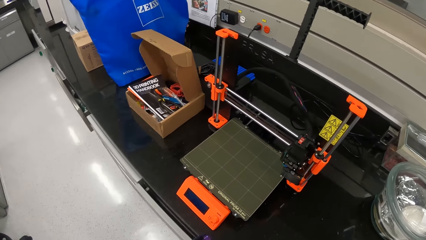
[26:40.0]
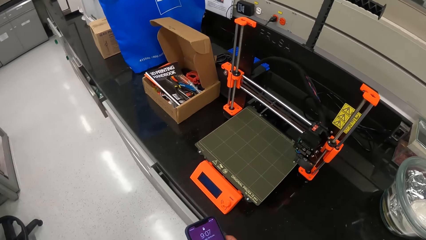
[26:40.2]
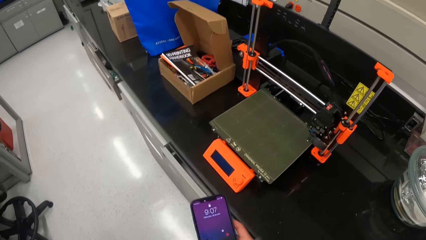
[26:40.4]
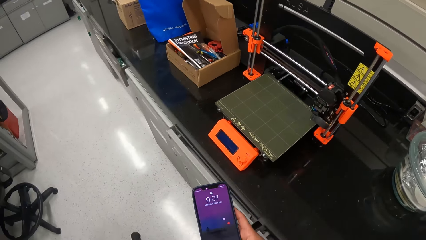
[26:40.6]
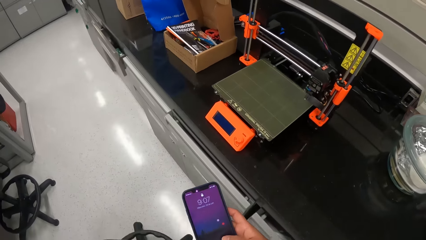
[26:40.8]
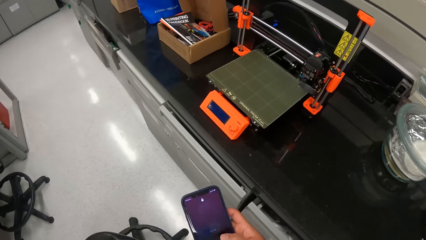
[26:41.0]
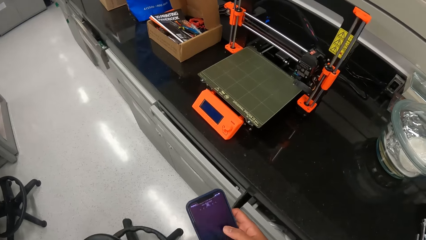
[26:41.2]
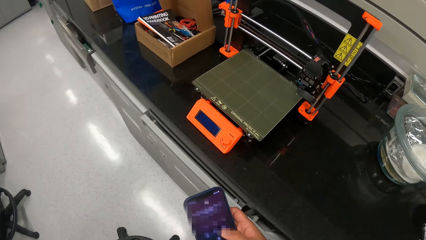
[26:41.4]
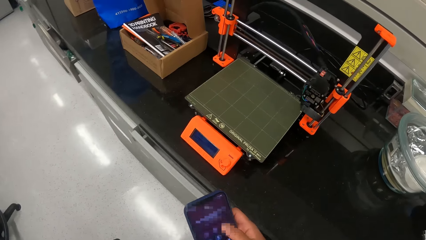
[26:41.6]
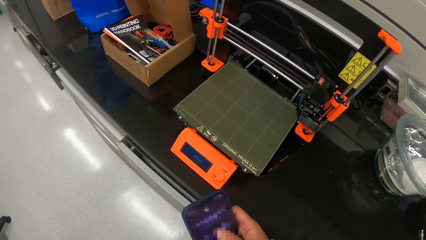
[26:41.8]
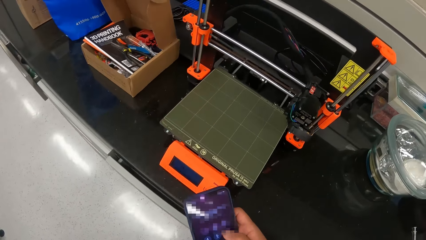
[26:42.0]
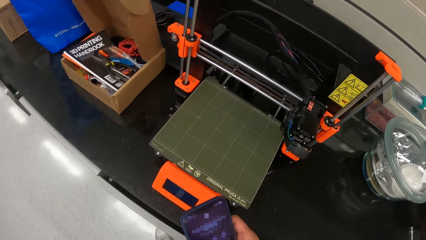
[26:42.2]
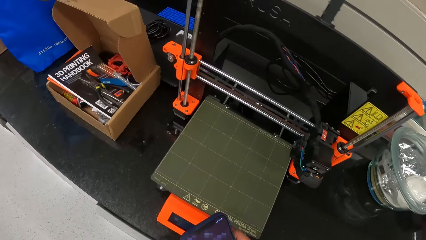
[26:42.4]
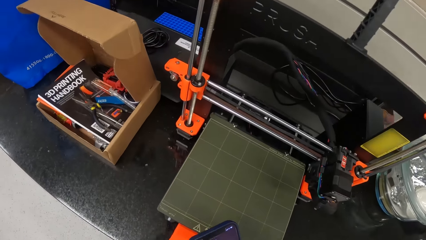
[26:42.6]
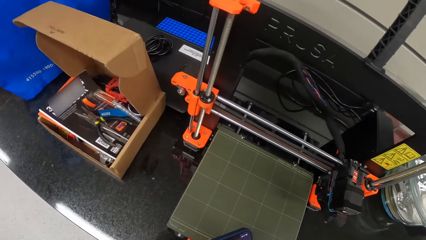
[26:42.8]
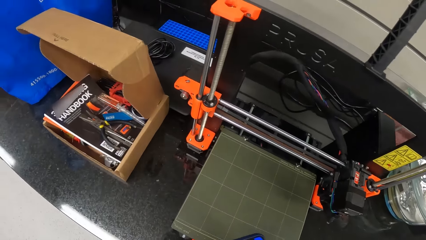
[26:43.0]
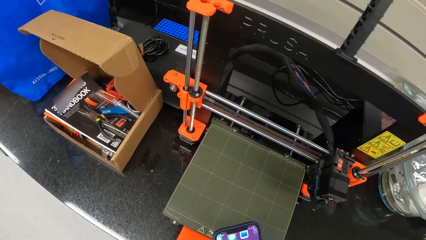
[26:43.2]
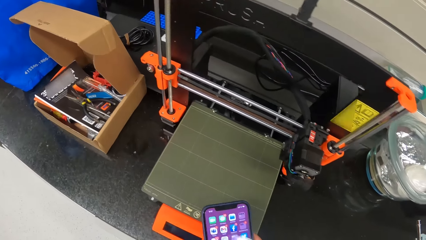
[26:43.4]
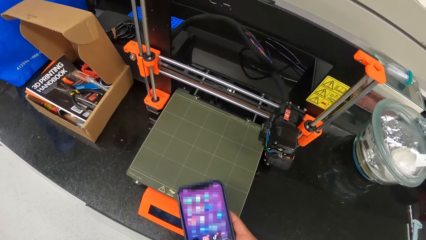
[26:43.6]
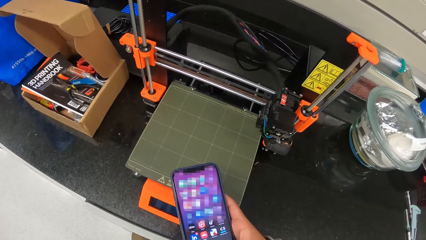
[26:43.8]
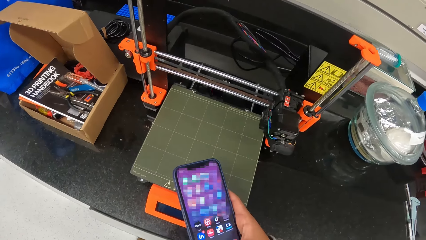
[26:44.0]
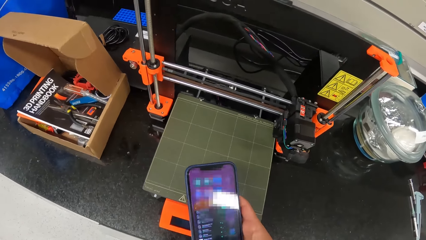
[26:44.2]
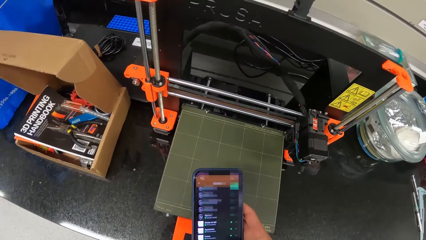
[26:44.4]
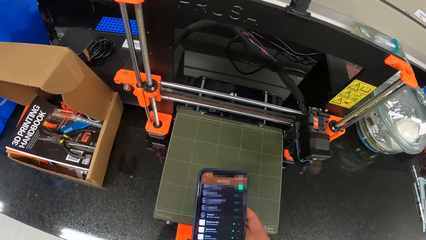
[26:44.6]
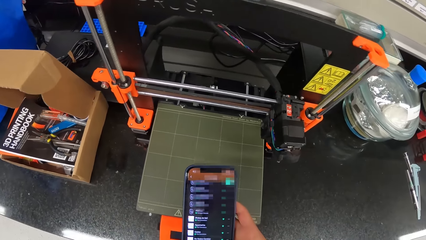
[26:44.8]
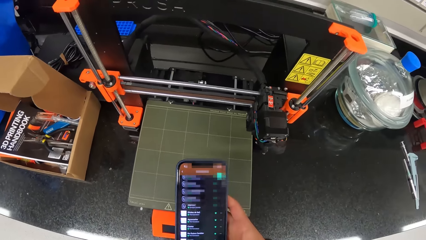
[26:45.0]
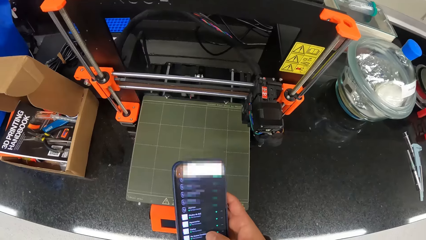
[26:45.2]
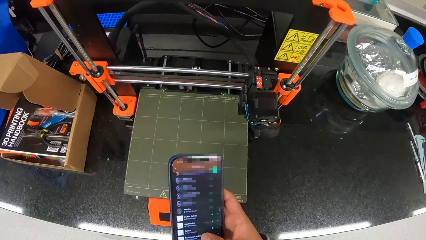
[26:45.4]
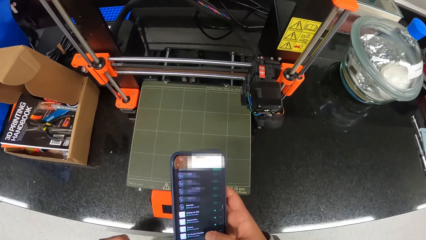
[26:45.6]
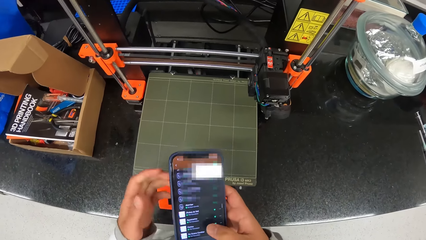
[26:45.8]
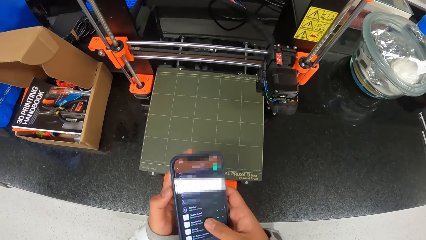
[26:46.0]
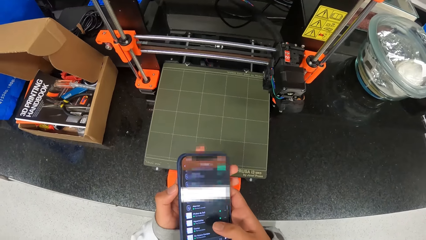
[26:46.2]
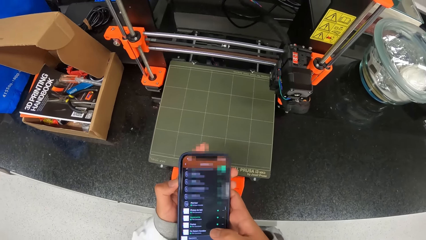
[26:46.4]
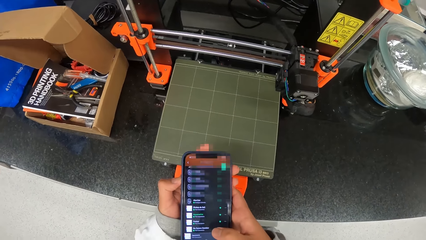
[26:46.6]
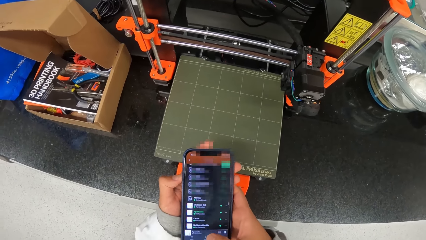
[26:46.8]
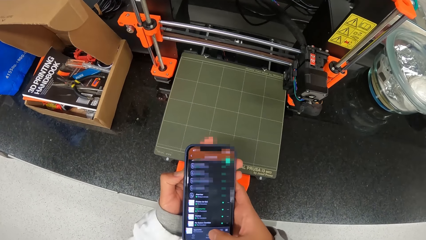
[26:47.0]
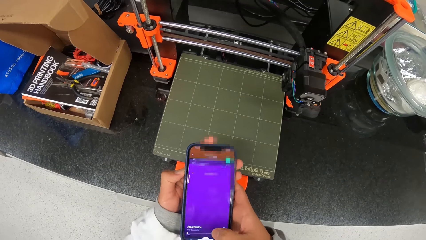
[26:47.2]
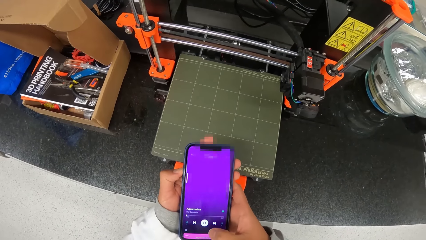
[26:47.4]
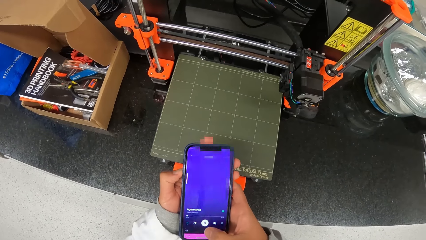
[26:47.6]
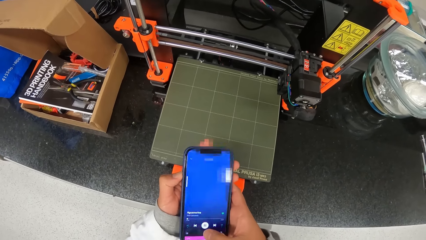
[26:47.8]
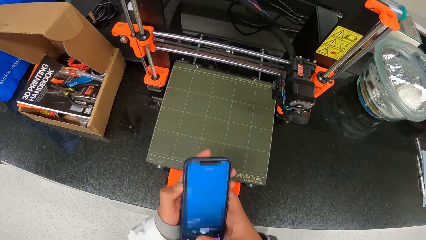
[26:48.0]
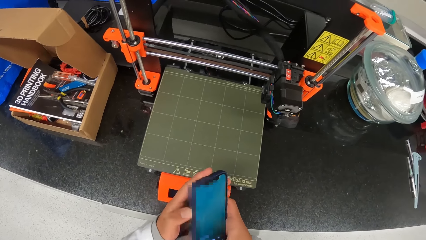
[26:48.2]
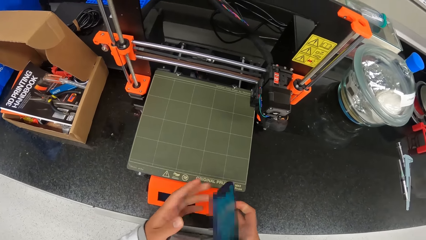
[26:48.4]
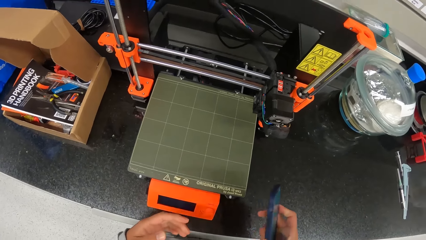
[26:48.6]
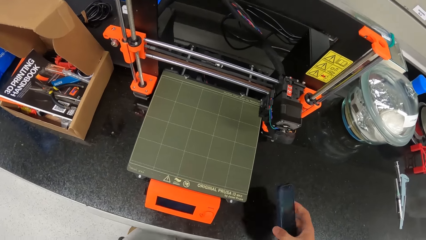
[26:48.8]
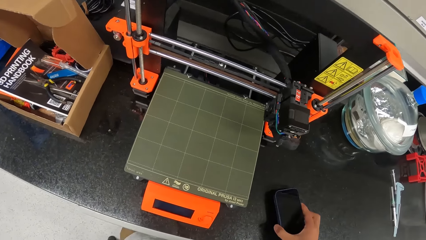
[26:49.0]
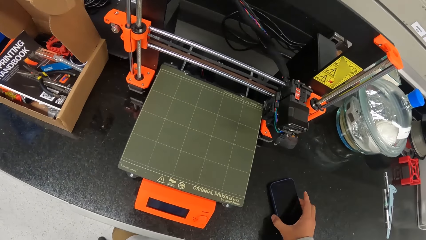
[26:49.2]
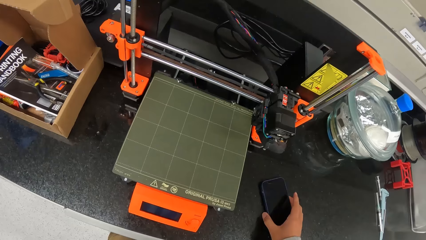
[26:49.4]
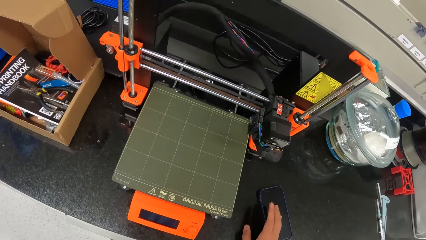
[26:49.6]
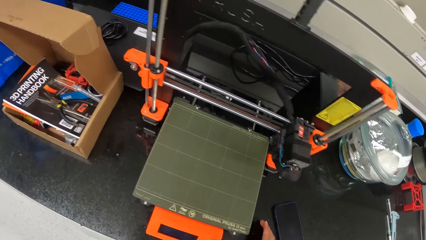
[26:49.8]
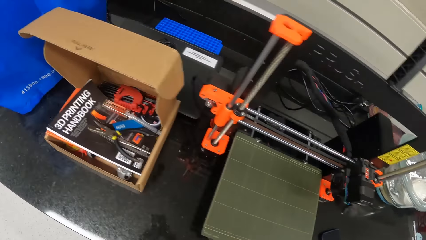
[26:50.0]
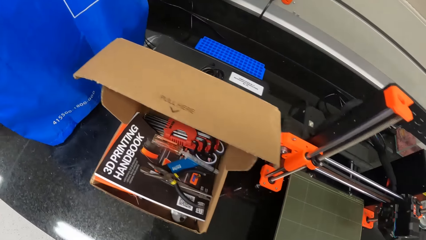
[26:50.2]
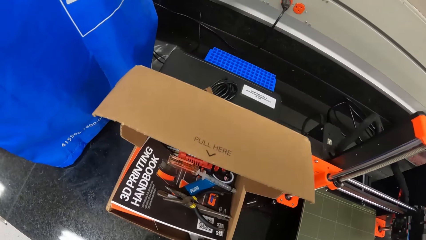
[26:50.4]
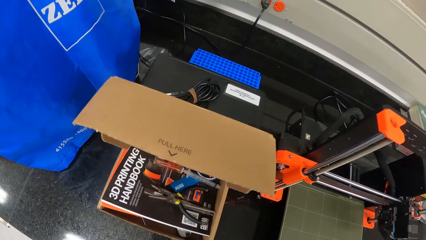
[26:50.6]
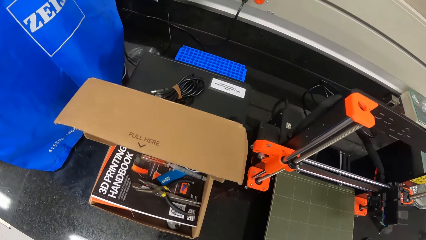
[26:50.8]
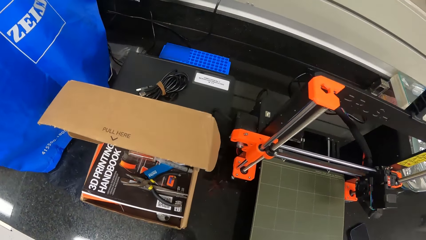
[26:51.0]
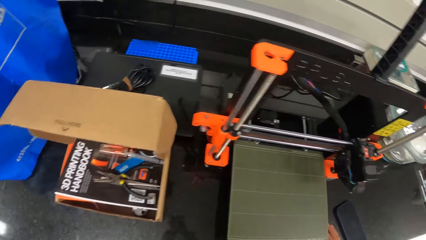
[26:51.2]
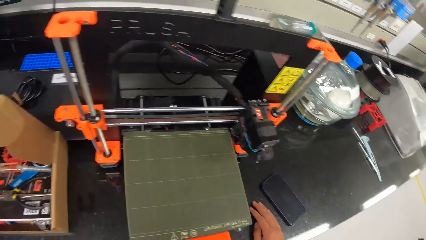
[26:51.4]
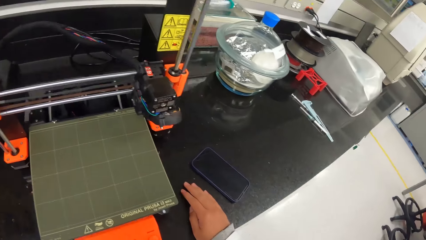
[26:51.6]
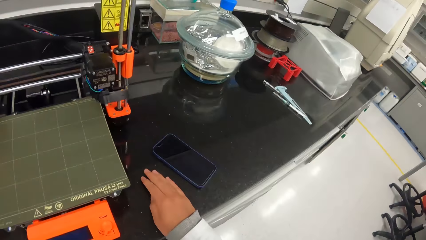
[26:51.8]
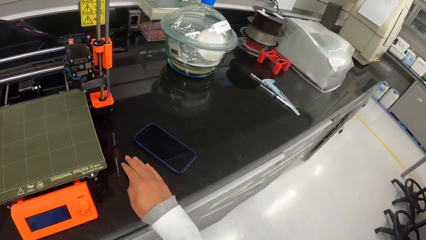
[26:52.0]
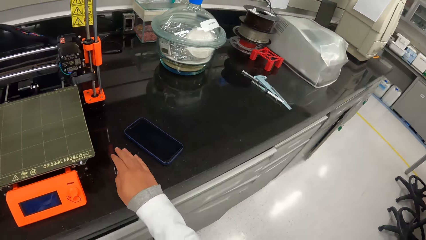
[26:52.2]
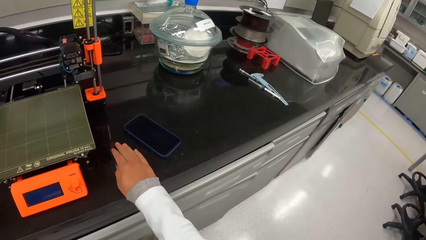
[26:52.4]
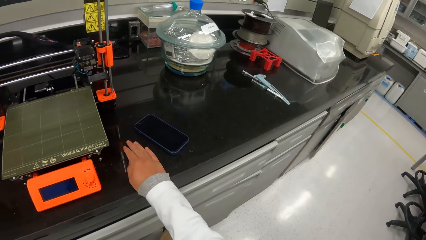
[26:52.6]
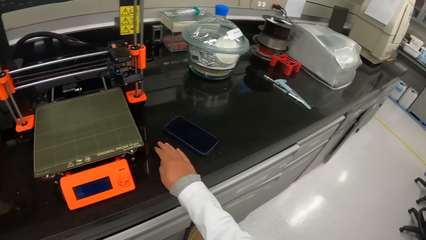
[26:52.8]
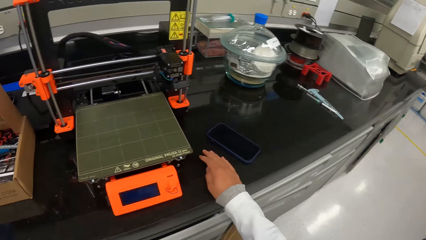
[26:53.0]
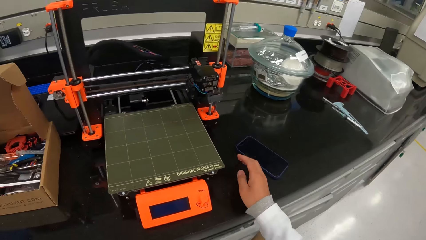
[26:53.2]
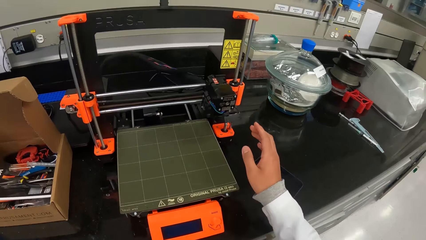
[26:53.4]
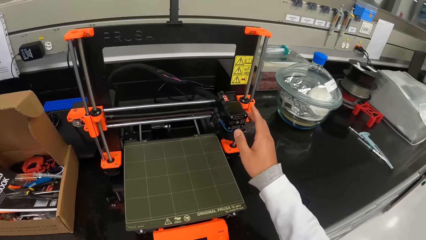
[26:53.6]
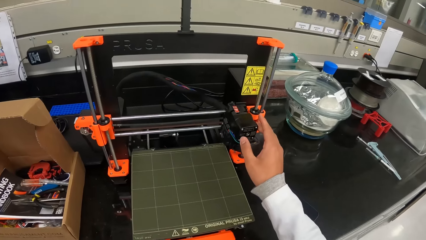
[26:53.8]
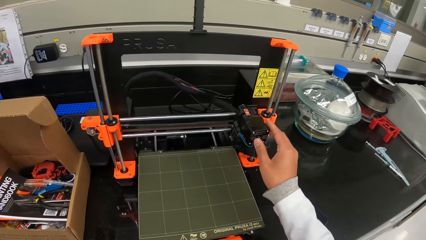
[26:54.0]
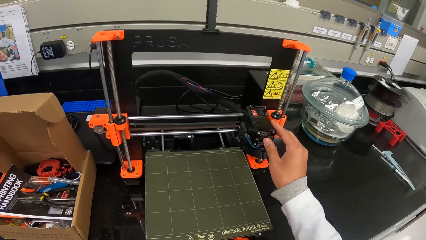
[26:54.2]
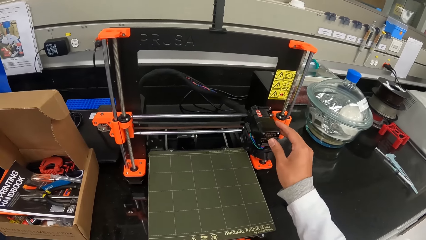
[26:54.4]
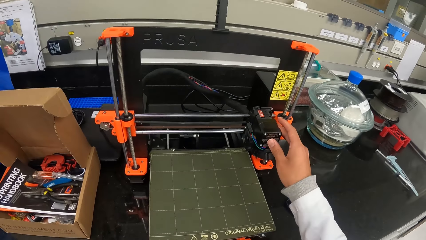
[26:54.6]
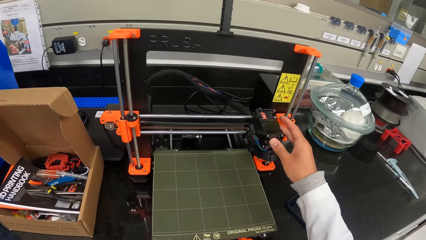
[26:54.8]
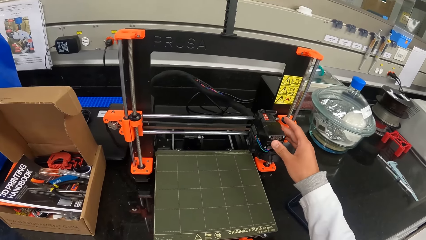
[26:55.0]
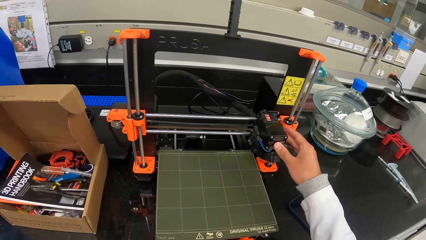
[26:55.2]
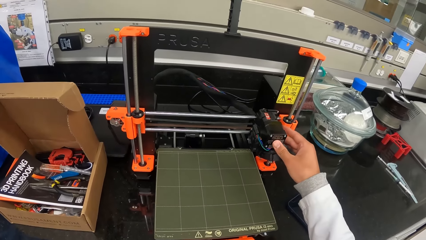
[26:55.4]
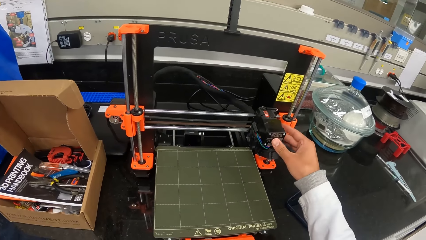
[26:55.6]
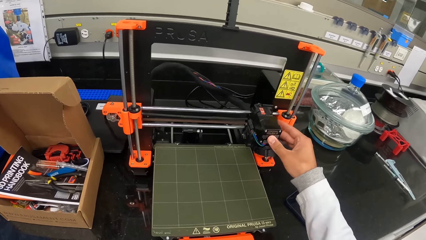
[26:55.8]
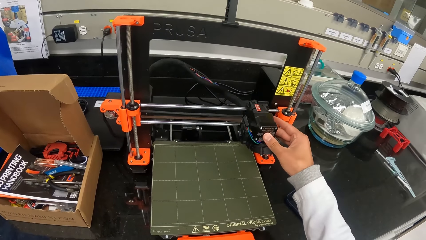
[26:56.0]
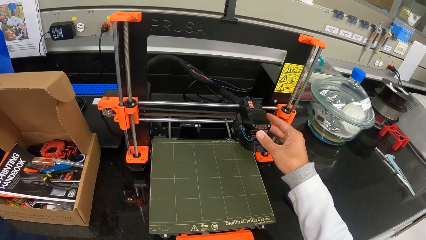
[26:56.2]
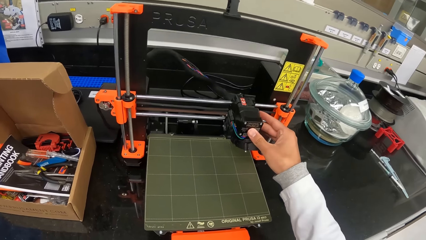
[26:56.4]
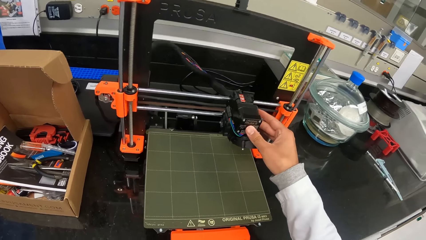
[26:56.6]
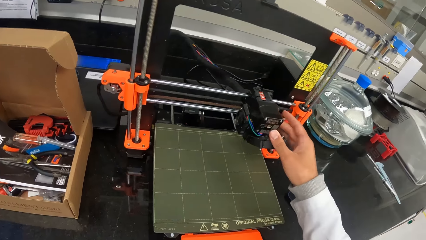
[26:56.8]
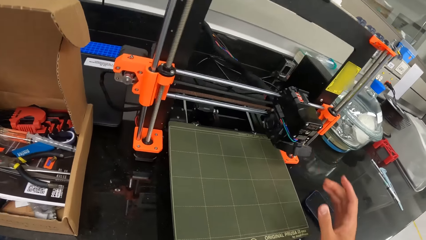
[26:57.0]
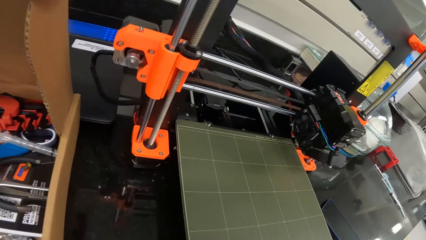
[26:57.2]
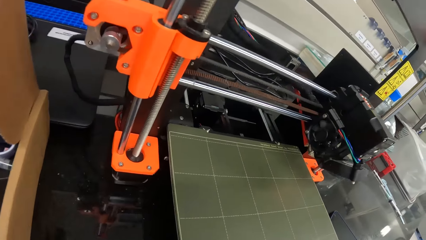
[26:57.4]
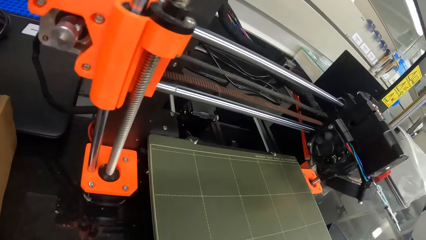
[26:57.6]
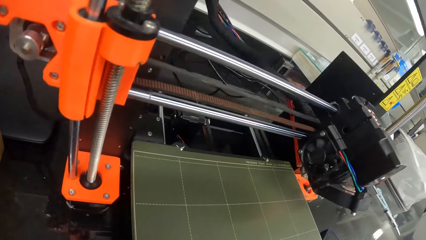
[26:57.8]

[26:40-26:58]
The camera wearer operates the phone with his right hand. He drops the phone on a workbench with his right hand. He looks around. He sets up the weighing scale. He touches a component of a 3D printing machine with his hands.
